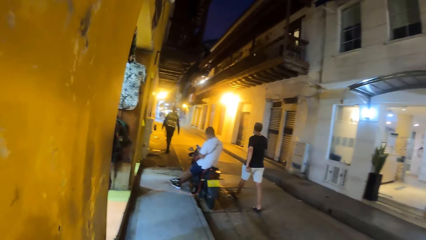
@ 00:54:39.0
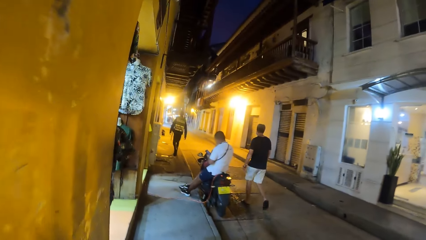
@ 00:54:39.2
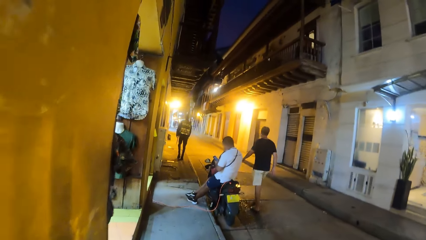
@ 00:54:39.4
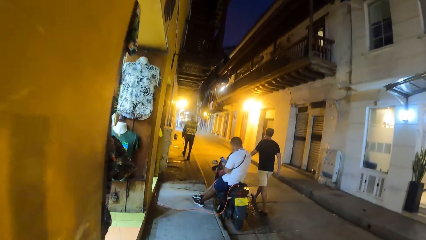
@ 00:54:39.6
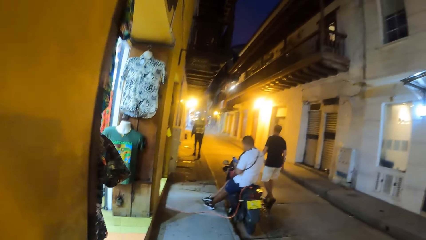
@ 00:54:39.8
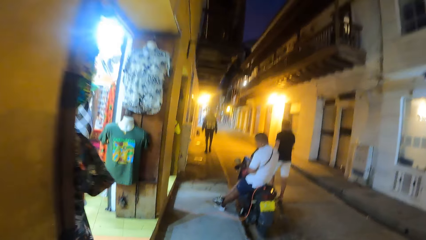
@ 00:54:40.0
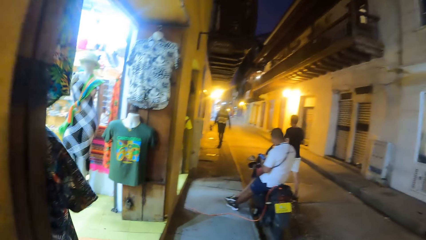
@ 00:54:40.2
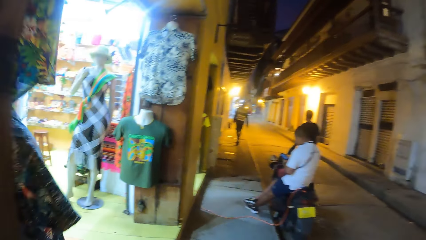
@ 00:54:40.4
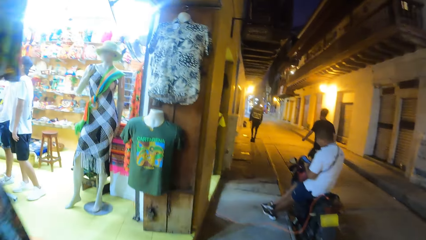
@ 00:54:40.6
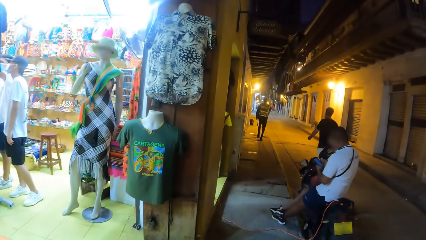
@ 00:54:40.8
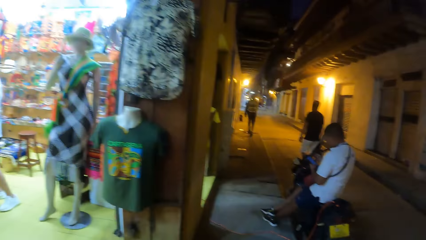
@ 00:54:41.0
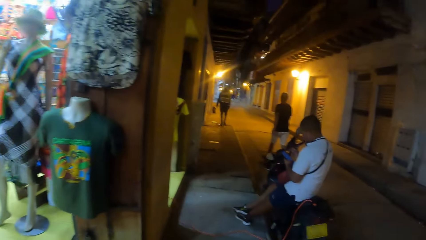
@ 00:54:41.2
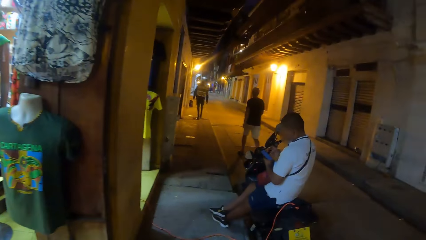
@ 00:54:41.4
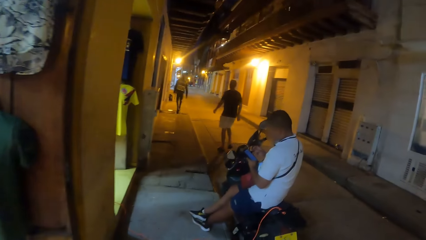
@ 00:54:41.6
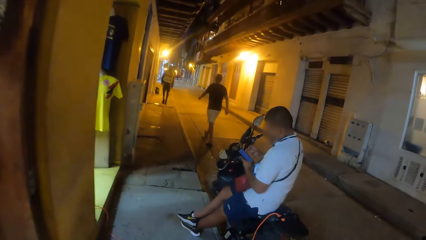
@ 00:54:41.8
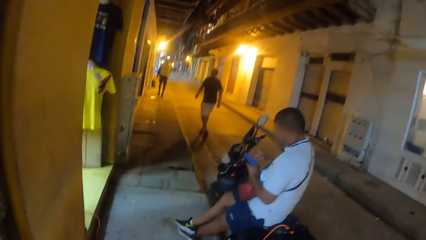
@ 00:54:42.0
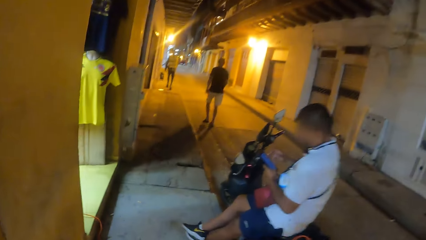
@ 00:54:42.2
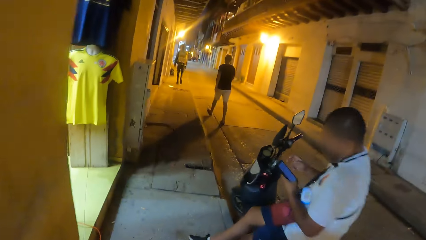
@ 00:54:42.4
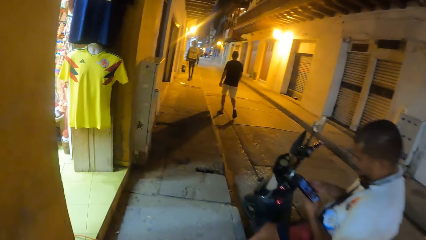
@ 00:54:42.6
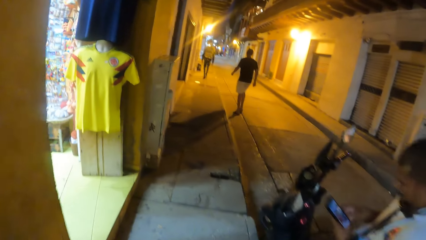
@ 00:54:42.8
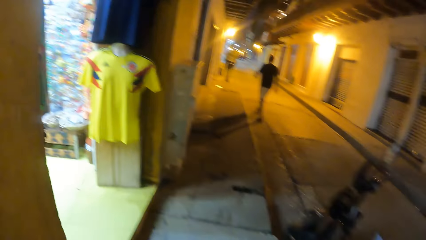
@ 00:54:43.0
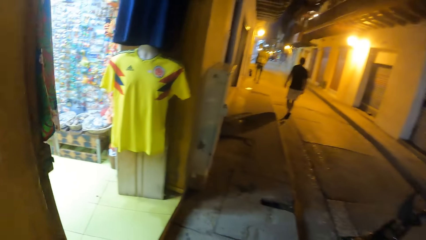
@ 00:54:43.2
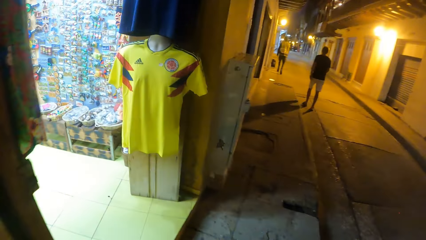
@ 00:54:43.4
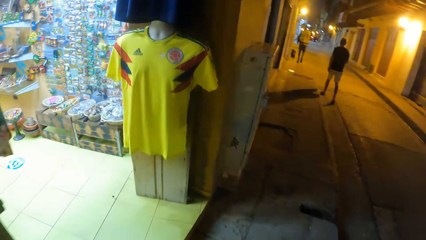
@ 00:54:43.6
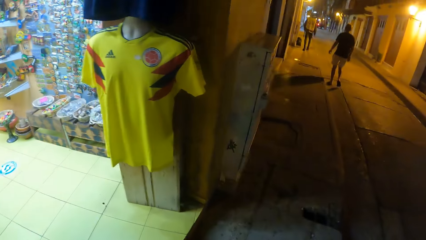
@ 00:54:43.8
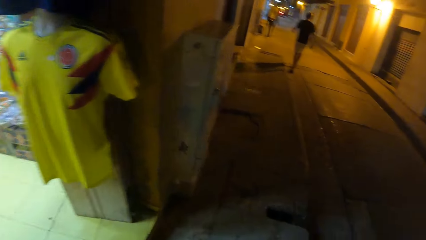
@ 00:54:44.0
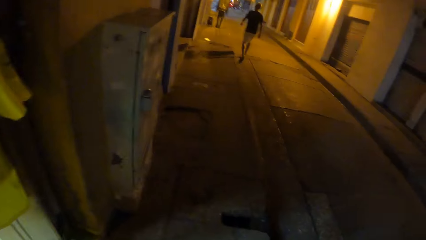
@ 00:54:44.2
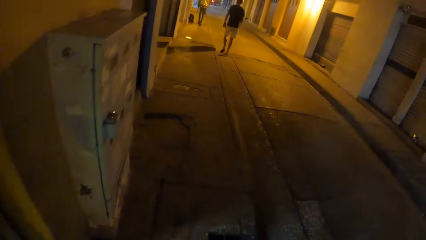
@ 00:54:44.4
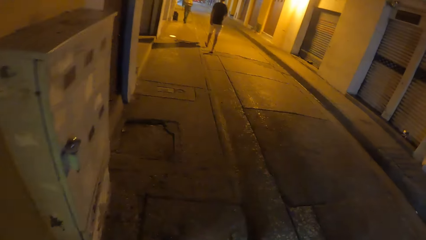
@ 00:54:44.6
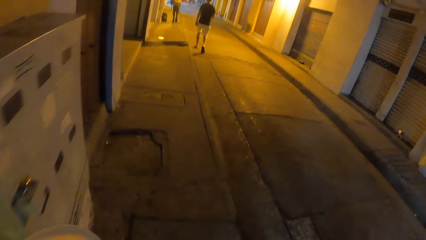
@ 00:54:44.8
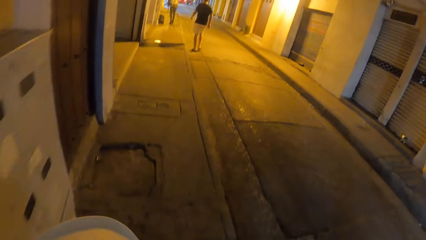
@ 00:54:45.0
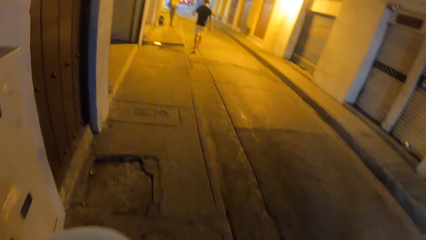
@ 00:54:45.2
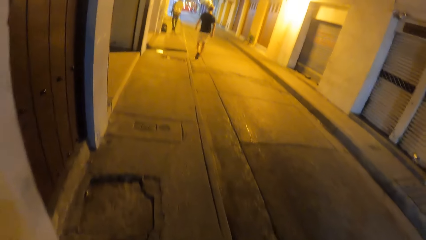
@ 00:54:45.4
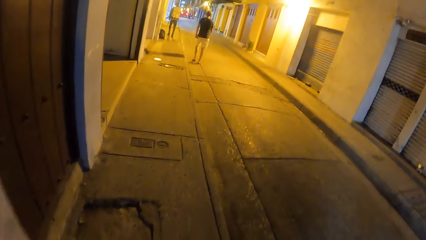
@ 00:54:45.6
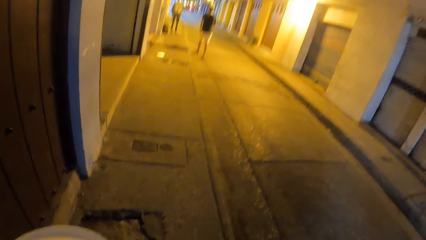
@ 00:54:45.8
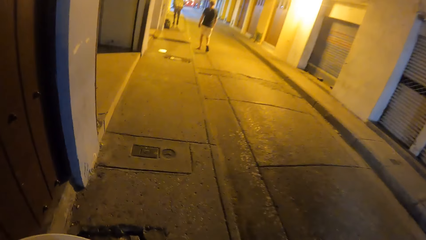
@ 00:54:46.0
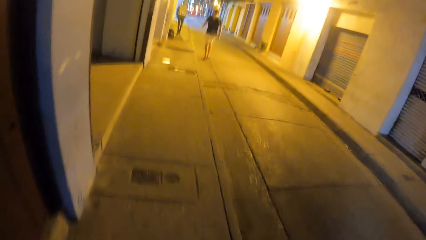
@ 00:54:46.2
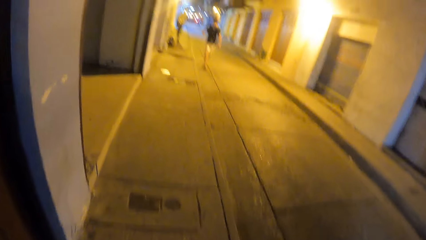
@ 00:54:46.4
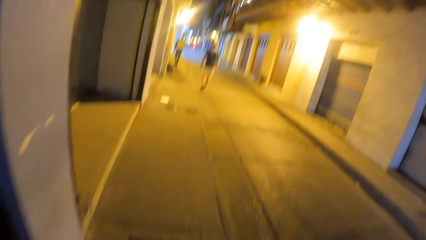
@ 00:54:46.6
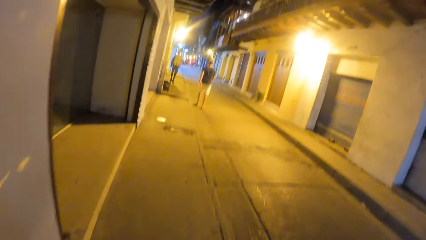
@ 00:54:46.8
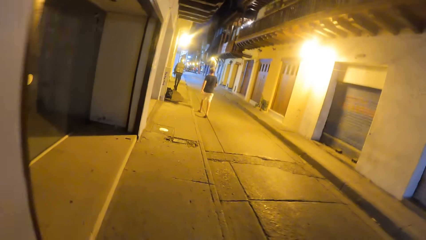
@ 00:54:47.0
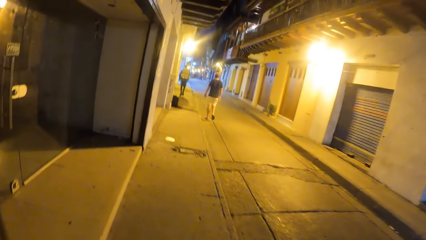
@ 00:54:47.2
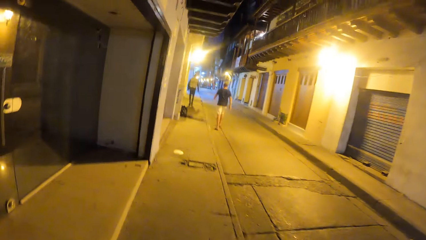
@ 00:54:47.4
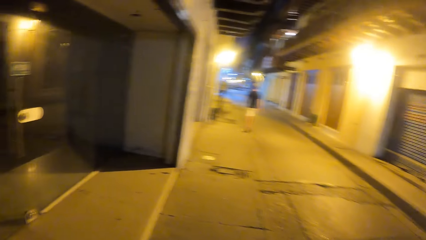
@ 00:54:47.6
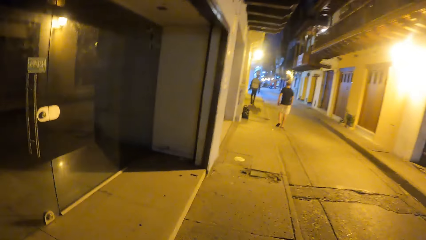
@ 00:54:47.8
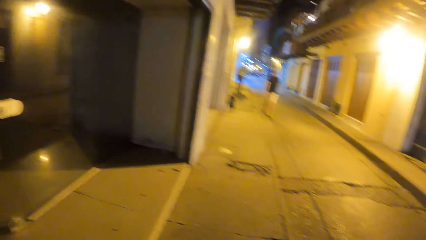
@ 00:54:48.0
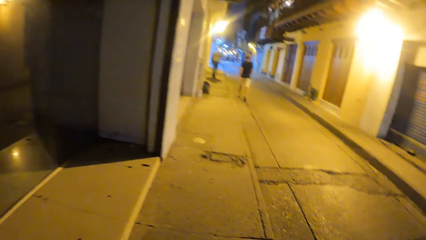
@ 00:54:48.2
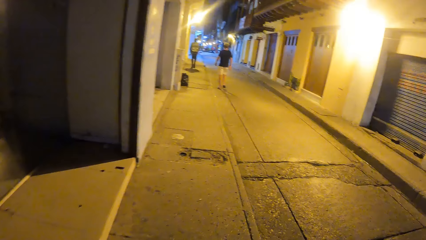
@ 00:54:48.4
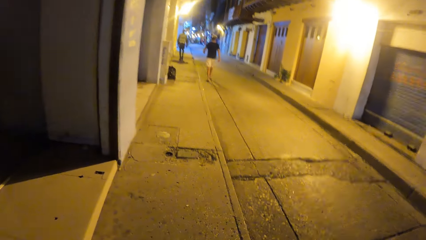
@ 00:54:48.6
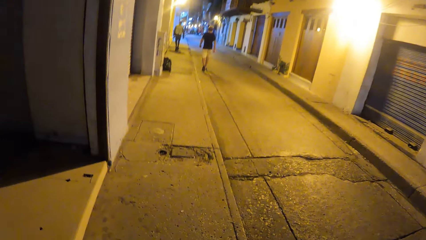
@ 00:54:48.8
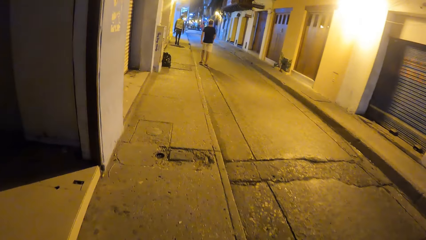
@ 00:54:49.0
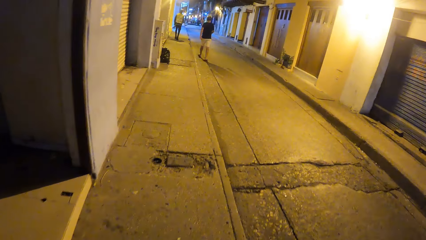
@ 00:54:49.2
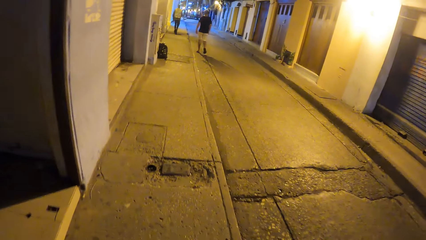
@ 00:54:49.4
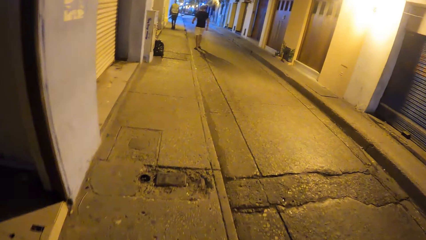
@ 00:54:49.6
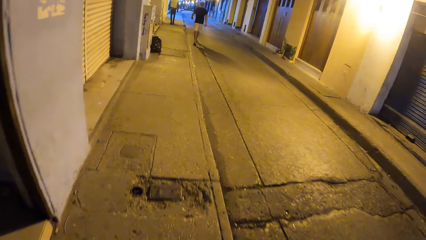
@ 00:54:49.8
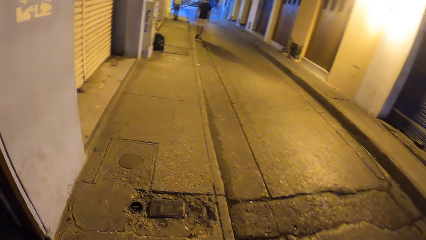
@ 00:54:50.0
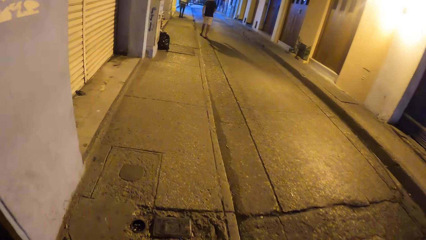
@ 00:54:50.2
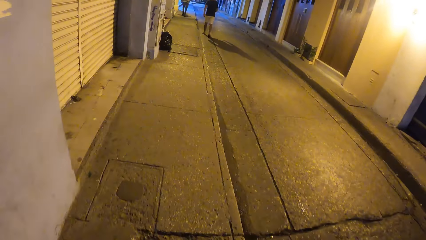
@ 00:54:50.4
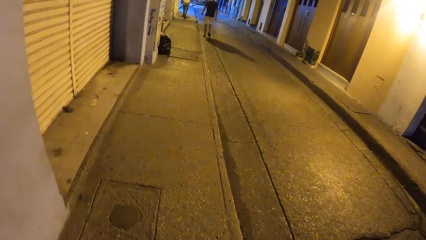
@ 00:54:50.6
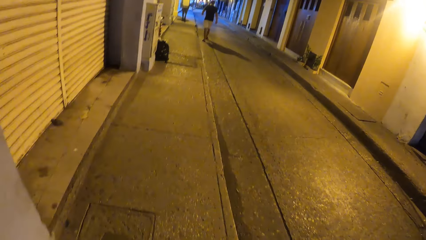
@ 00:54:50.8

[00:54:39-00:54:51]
A man operates a phone with both hands. The camera wearer raises his left hand.

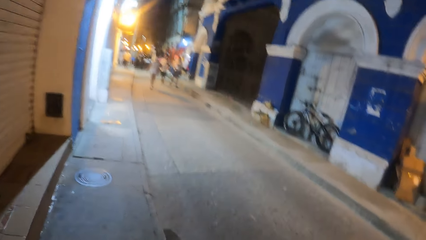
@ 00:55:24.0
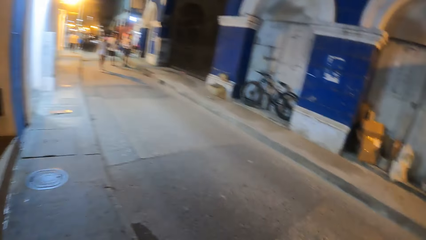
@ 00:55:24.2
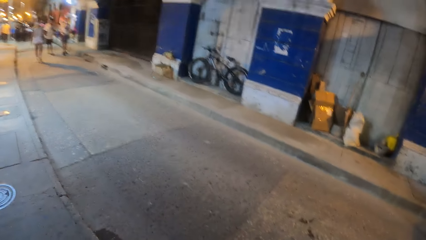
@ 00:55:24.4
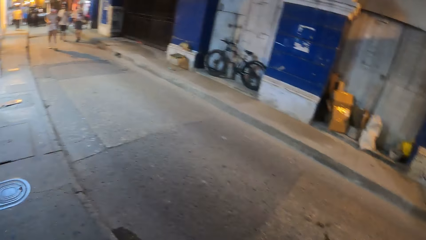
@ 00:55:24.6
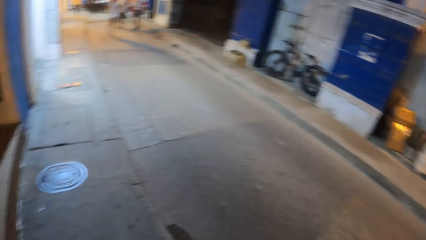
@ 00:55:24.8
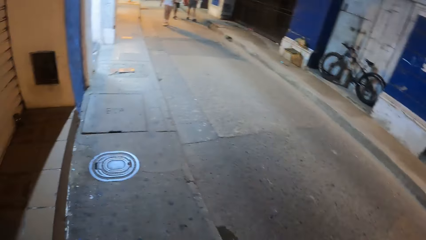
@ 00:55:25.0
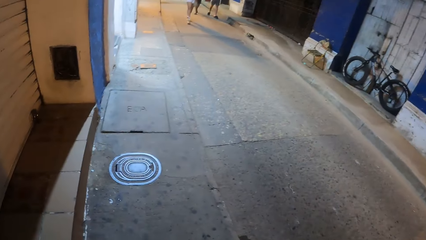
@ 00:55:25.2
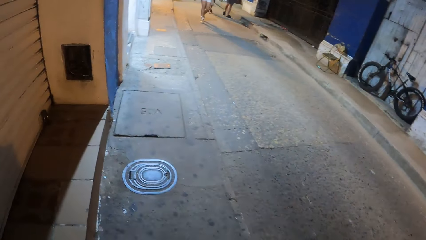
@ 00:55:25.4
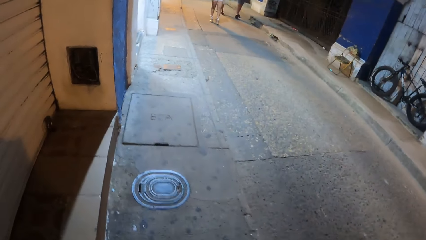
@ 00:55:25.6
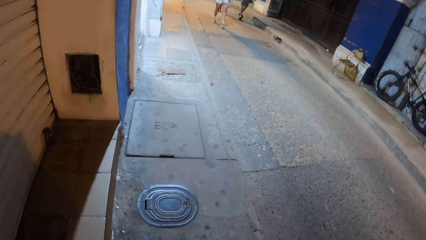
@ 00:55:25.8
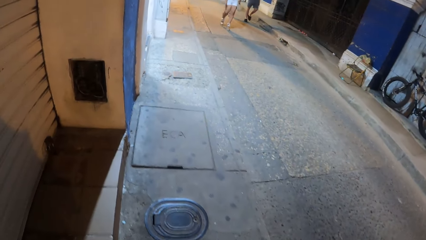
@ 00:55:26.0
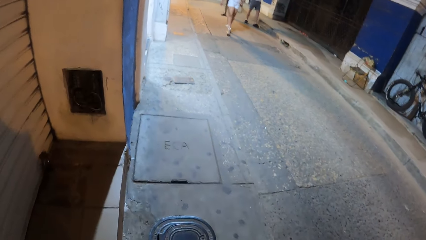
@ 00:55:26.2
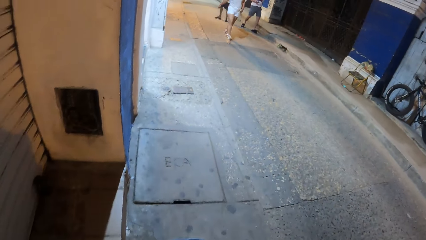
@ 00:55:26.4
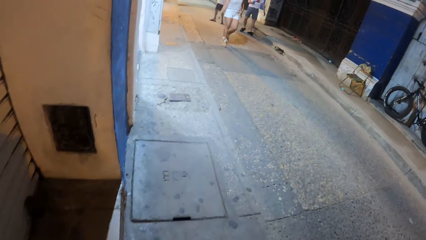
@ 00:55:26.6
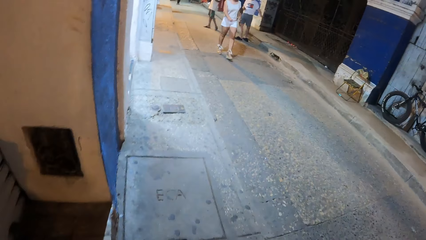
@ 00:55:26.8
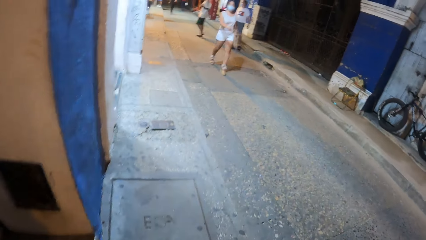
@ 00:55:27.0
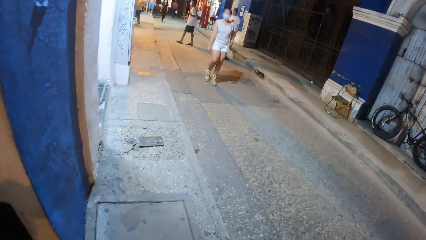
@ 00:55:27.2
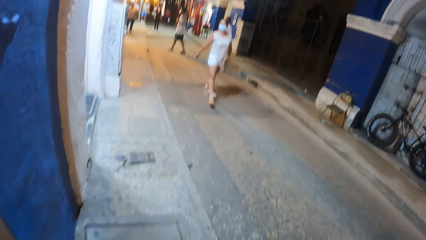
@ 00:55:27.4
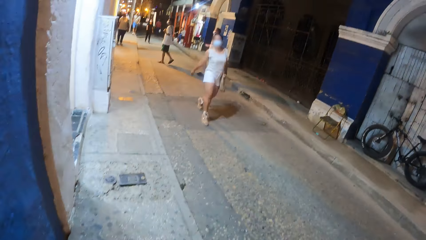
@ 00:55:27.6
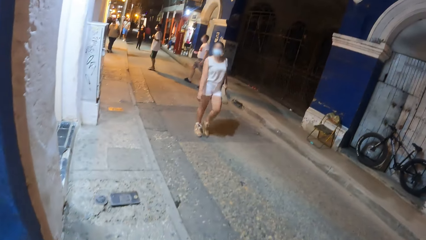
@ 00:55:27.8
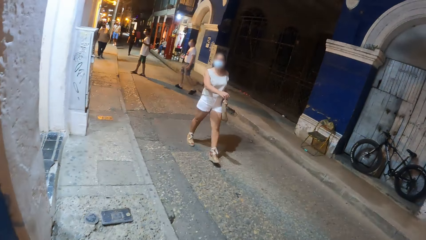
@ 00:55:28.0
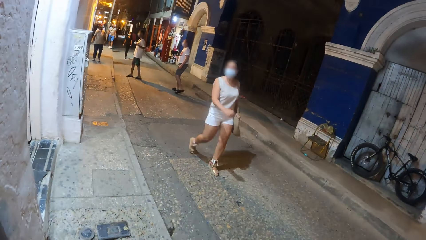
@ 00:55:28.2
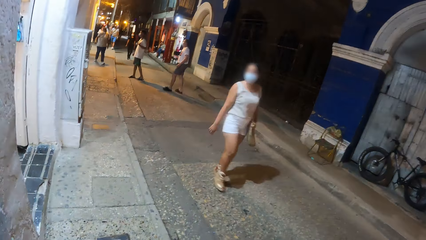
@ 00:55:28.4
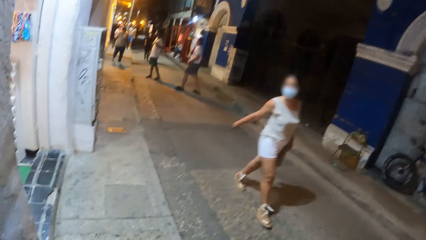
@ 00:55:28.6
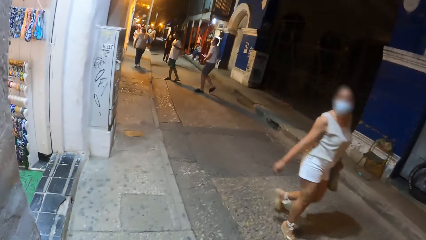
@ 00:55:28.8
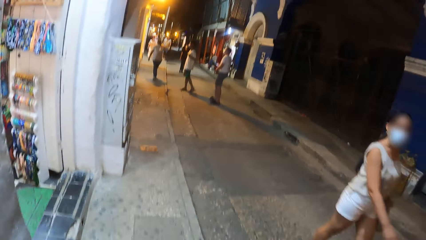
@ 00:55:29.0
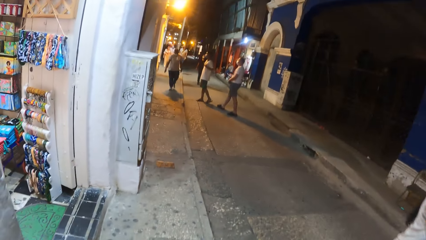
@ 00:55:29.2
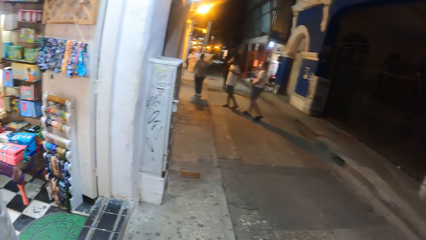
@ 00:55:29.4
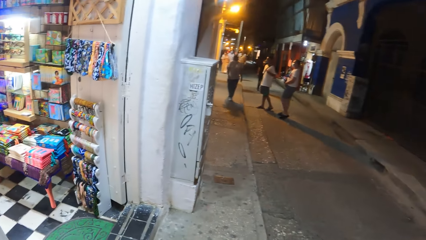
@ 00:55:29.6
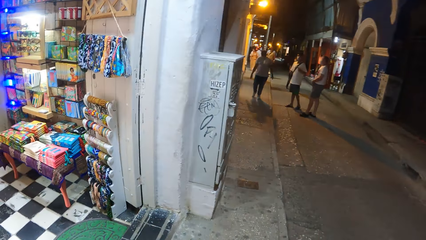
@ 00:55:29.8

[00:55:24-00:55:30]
The camera wearer looks around.
